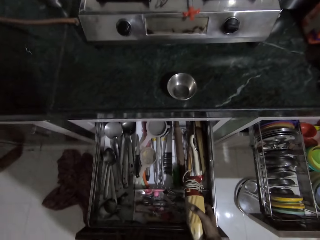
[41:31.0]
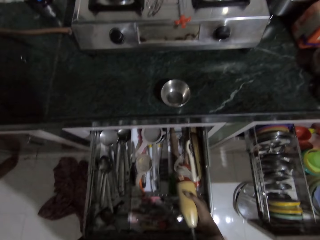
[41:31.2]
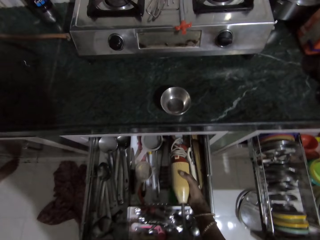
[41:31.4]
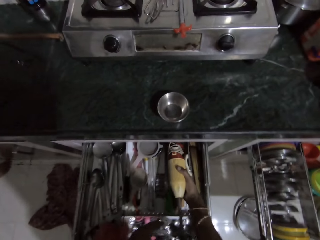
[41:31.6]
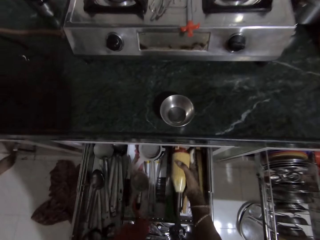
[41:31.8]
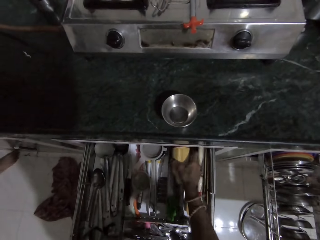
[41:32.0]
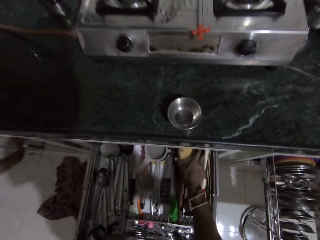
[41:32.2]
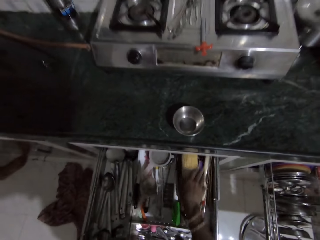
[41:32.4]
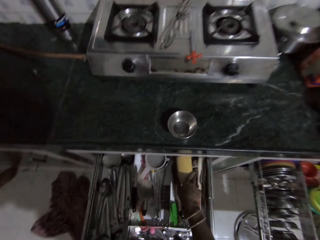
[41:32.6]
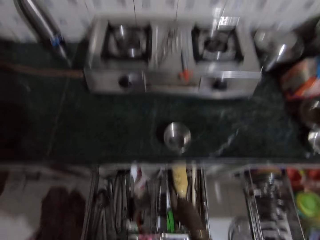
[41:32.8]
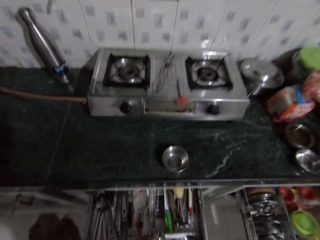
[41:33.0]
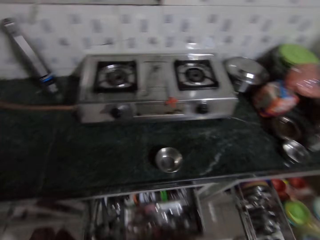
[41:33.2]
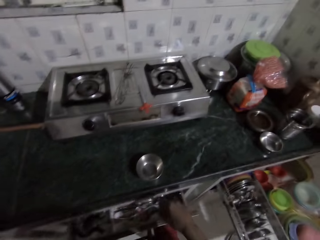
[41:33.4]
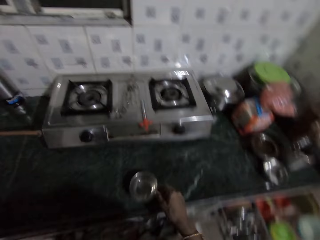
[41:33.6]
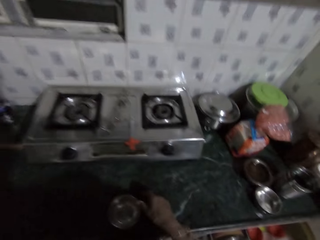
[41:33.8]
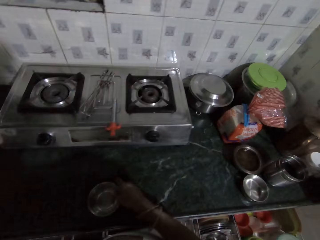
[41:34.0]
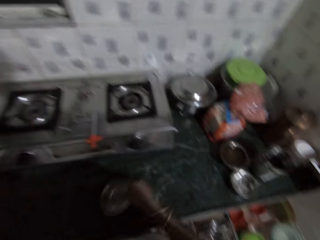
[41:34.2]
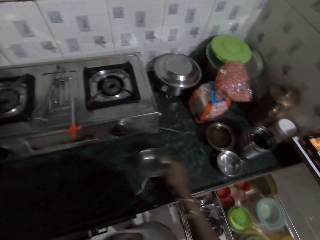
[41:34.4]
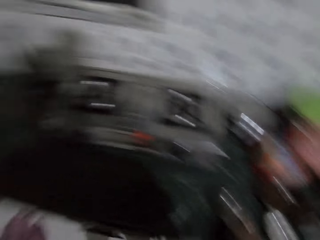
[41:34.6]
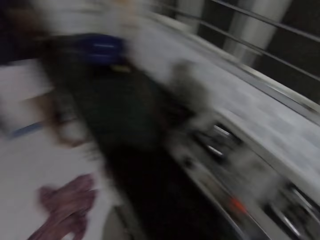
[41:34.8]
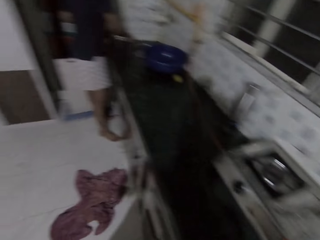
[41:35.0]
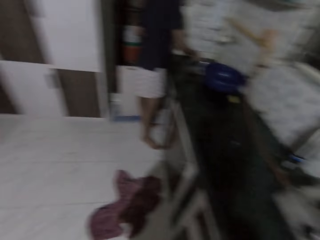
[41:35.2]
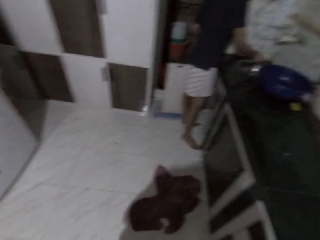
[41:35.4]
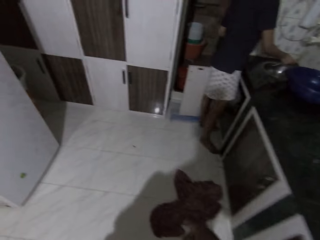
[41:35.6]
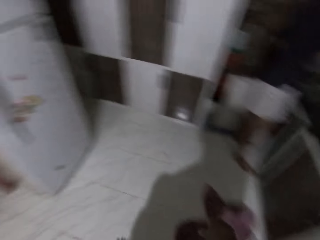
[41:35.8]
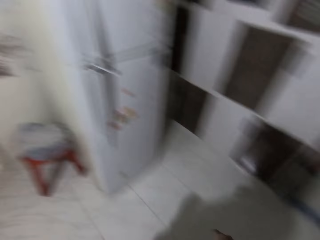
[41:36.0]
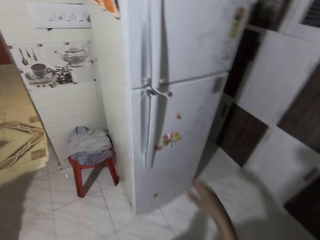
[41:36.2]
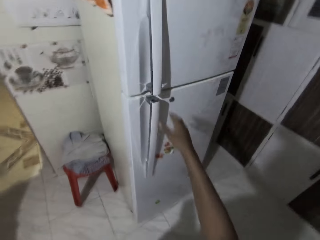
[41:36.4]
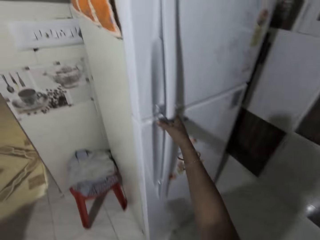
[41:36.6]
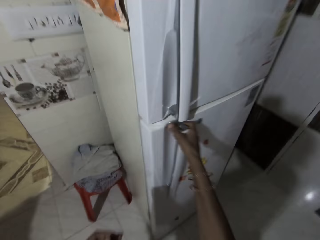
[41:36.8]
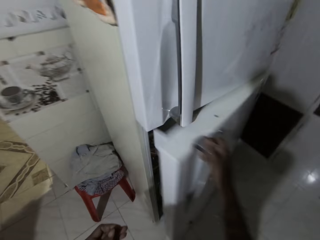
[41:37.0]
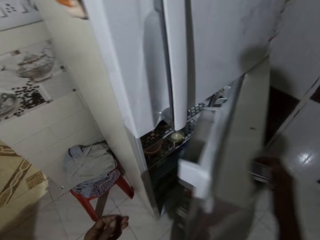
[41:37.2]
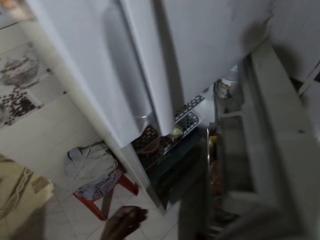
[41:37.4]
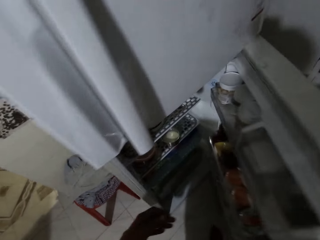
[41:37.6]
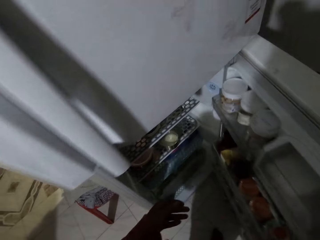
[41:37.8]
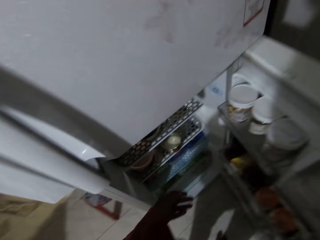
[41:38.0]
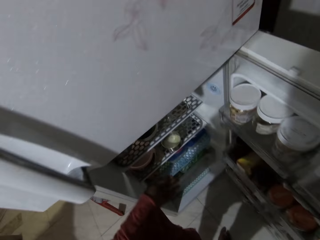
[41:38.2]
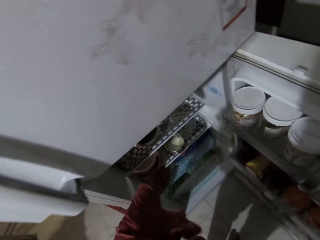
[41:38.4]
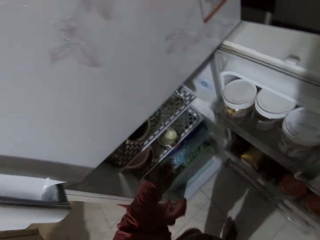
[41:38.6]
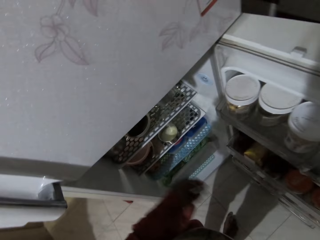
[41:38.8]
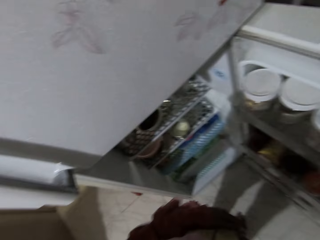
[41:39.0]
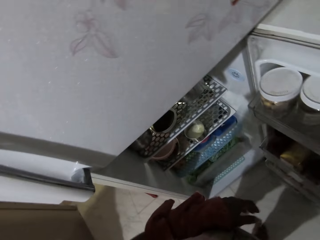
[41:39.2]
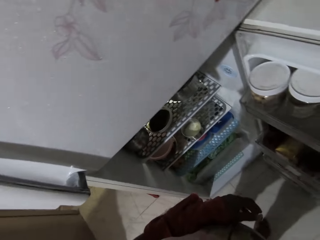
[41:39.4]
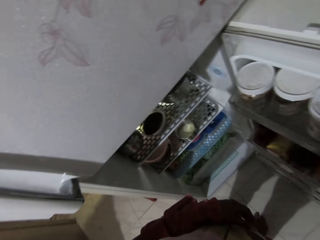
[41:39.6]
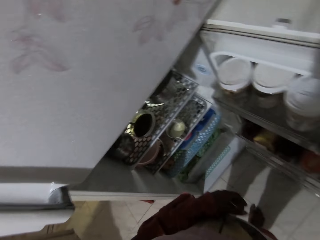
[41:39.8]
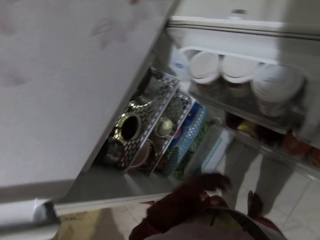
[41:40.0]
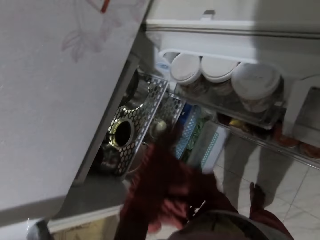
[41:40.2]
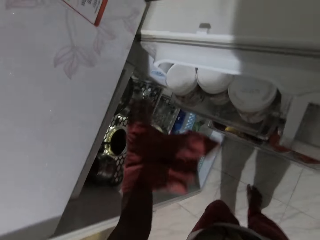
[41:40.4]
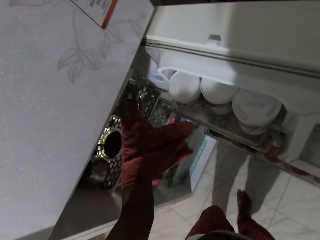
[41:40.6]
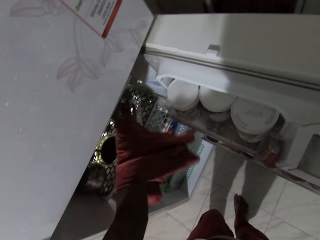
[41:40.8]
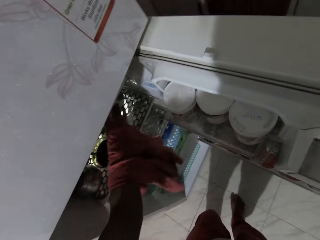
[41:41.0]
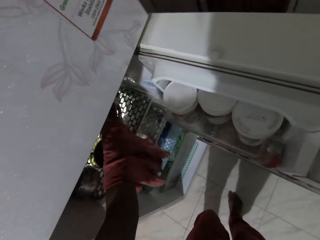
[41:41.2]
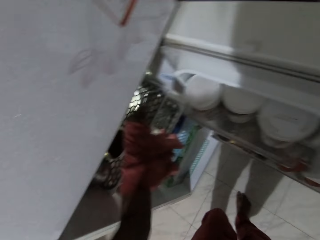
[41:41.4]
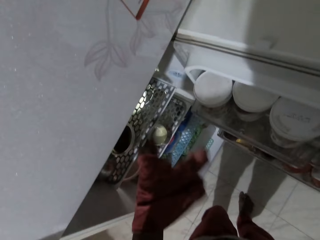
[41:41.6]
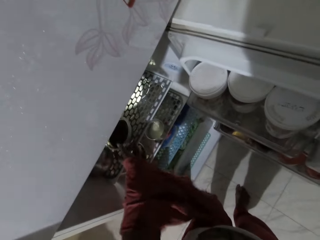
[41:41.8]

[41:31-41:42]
The camera wearer drops the stick blender in the drawer with her right hand. She closes the drawer with her left hand. She picks a plate from the slab with her right hand. She drops the plate on the slab with her right hand. She moves a bowl. She walks. She opens a fridge door with her right hand. She moves another plate in the fridge with her left hand.

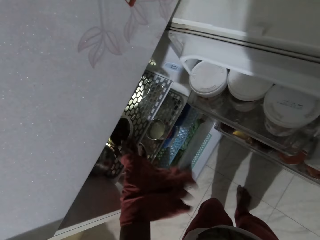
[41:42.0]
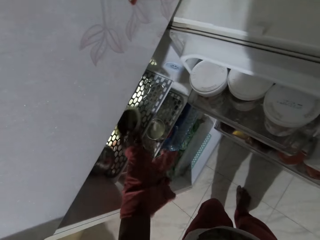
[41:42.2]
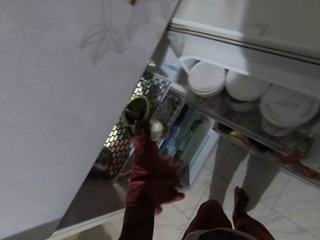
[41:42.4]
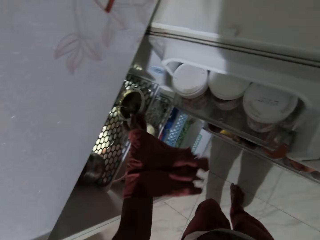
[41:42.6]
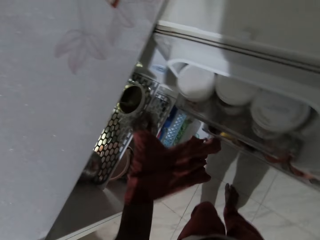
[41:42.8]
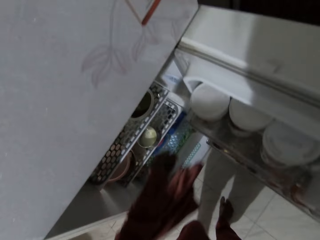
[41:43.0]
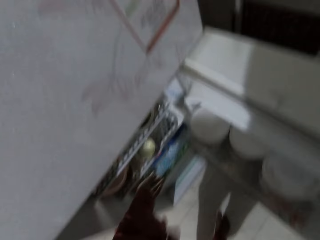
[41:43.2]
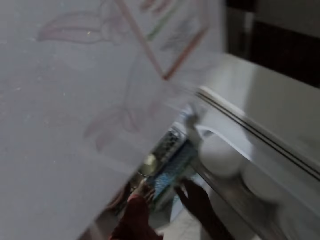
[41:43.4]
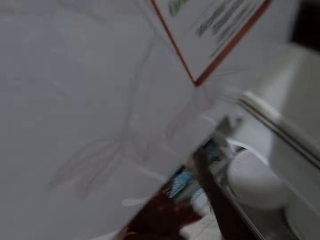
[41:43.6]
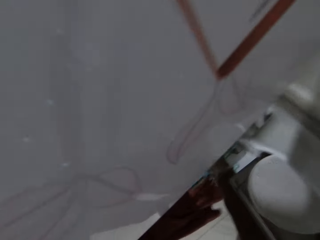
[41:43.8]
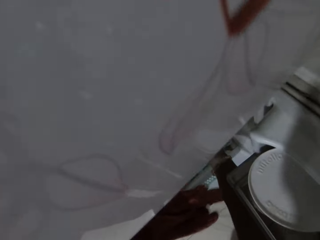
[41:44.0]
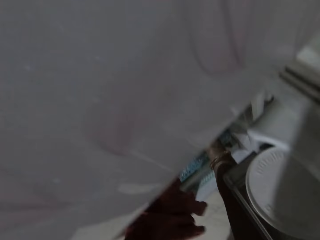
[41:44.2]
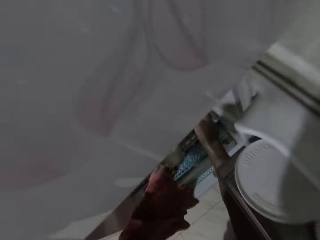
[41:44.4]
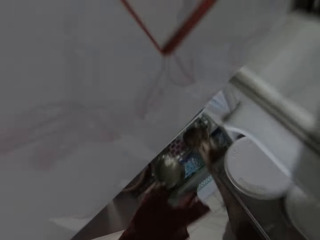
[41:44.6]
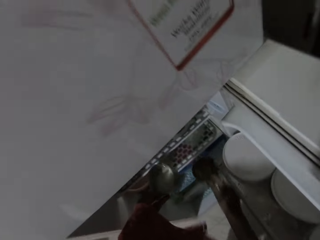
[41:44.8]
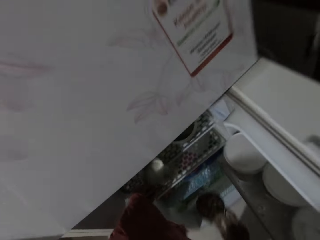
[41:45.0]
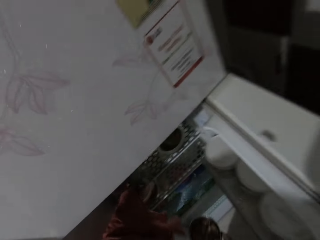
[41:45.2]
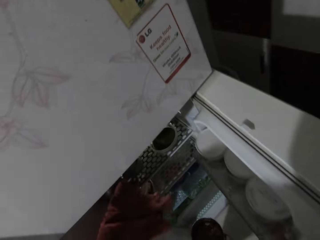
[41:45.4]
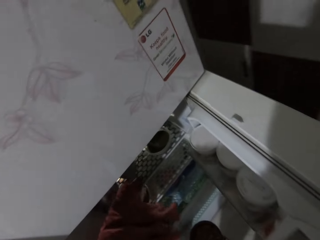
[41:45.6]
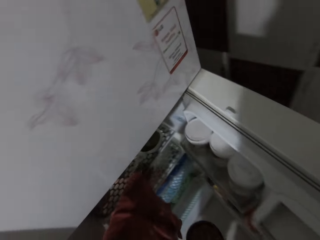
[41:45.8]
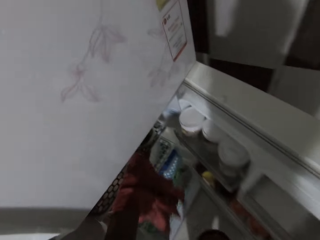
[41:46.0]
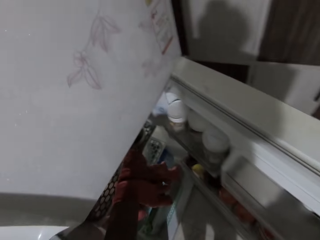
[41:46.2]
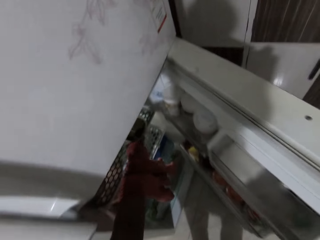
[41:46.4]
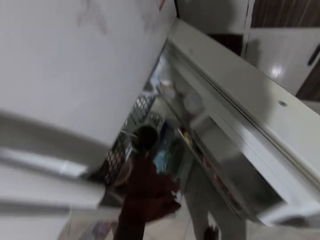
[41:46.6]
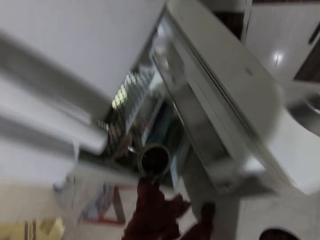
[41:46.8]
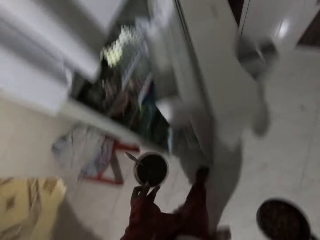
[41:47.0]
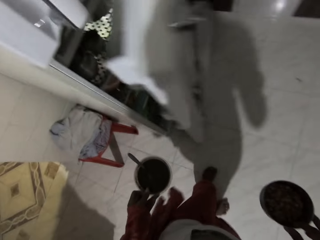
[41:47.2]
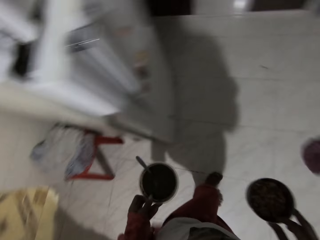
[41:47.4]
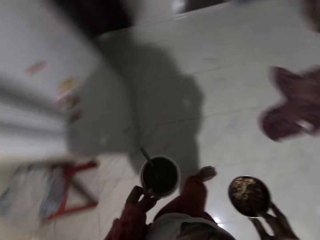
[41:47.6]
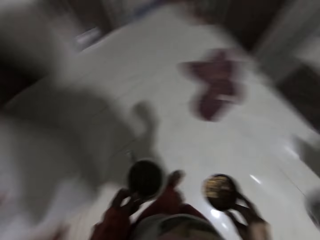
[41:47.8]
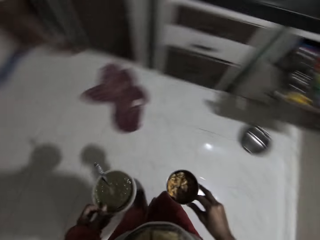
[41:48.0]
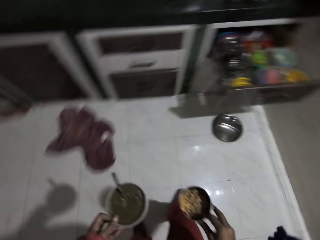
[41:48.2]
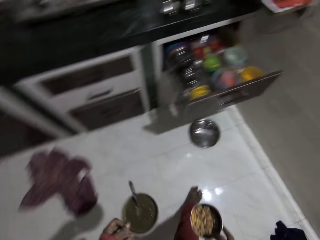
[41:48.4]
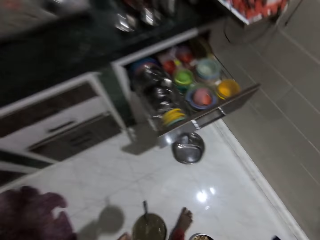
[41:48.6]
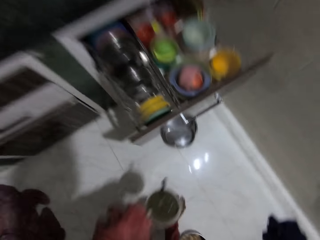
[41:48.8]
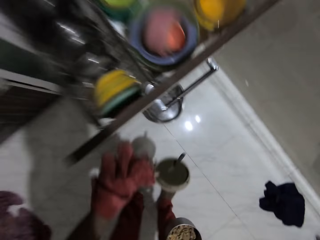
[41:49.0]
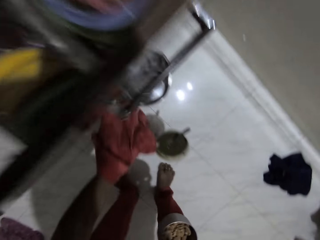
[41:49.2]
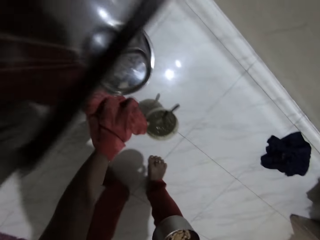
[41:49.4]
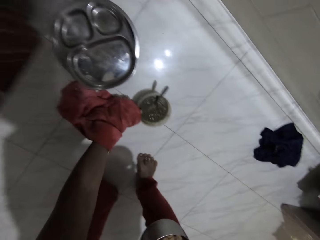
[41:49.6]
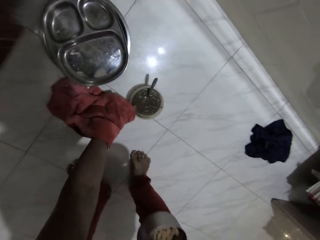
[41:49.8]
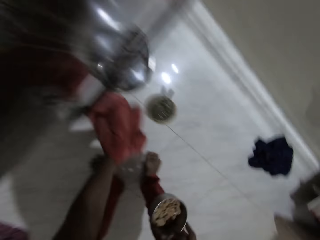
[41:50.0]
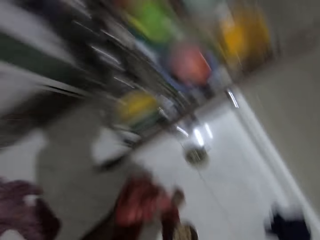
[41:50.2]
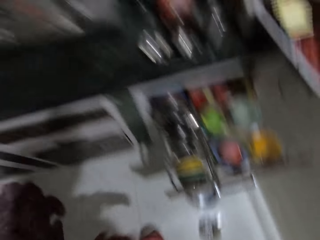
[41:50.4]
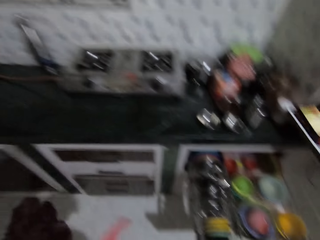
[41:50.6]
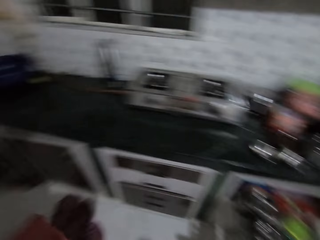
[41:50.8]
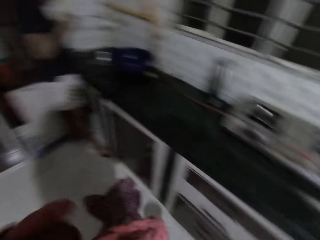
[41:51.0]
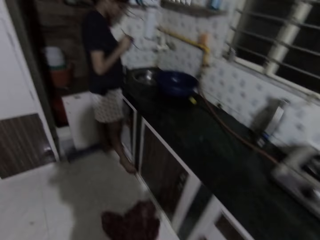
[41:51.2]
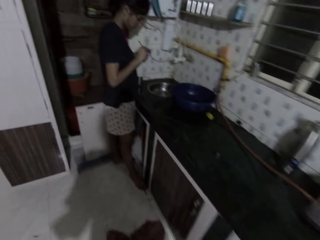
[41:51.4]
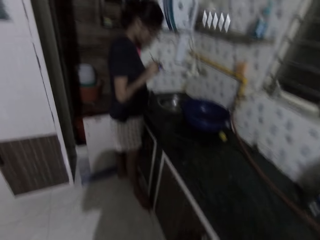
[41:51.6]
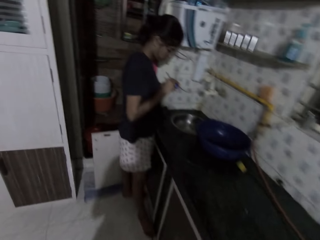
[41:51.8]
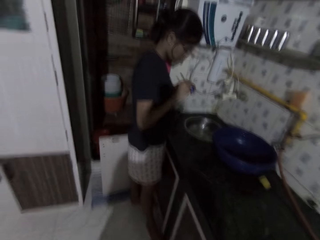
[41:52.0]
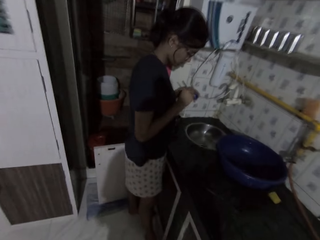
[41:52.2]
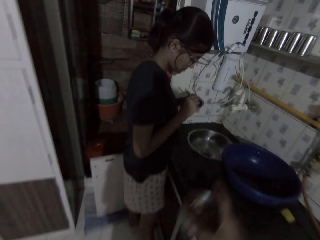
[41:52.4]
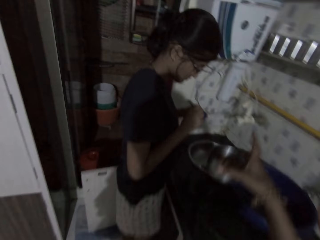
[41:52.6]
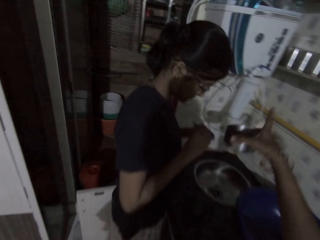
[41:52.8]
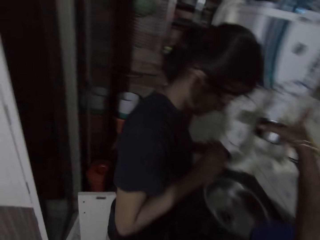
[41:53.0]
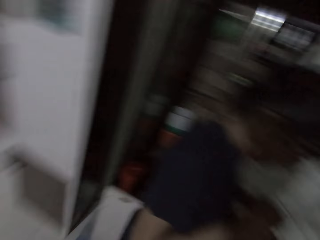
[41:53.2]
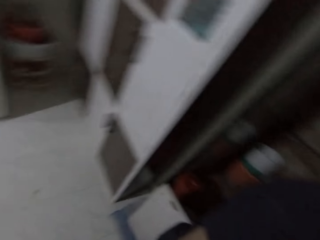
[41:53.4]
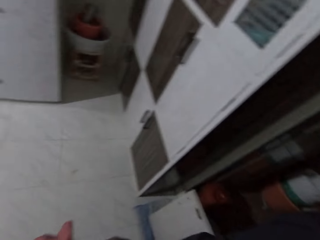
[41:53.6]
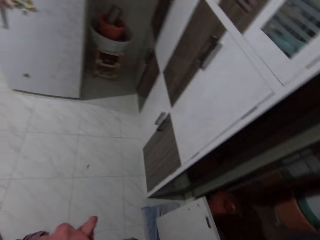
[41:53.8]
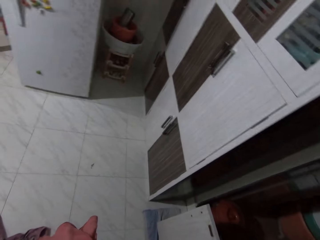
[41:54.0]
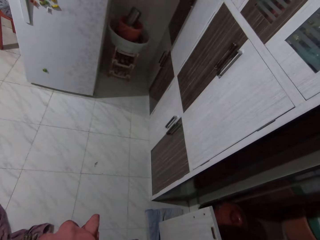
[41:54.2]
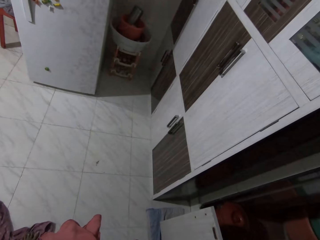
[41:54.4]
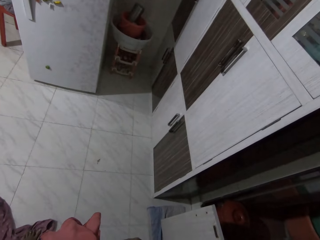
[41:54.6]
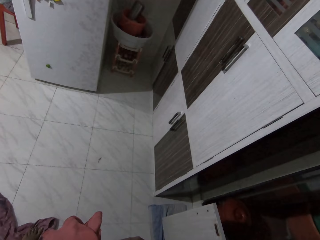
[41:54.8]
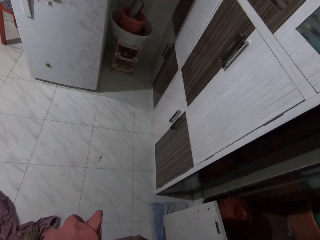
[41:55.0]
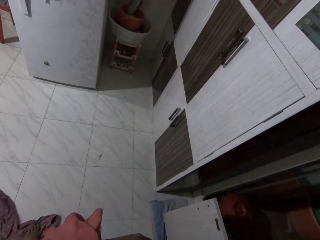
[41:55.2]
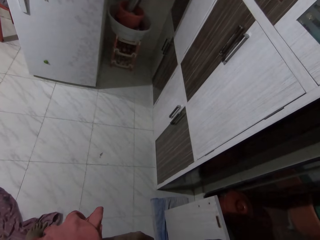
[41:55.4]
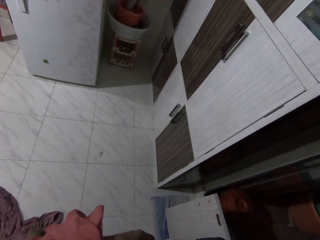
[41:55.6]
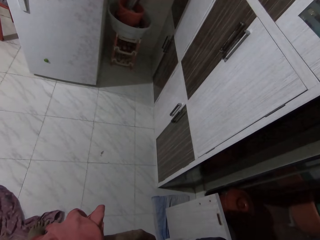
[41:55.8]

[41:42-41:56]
The camera wearer moves a plate of beans in the fridge with her left hand. She picks a plate of milk from the fridge with her left hand. She picks a plate of nuts from the fridge with her right hand. She drops the plate of milk in the fridge with her left hand. She picks the plate of beans from the fridge with her left hand. She drops the plate of beans on the floor with her right hand. She walks. A woman scrapes a plastic in her left hand with a scraper in her right hand. The camera wearer puts the plate of nuts under a water heater tap with her right hand.
